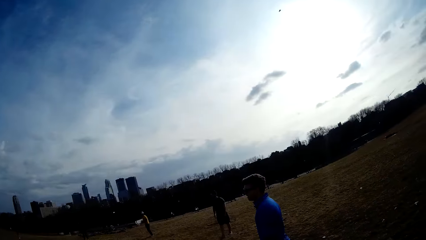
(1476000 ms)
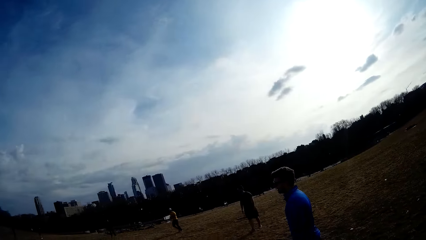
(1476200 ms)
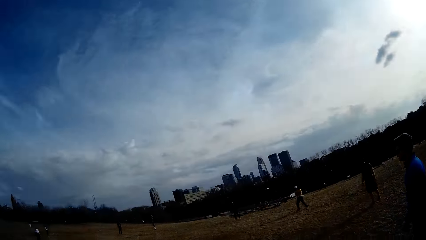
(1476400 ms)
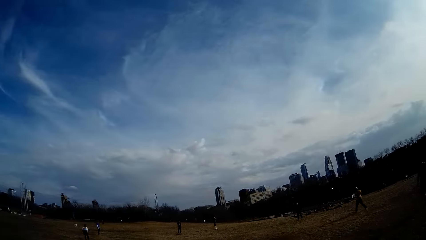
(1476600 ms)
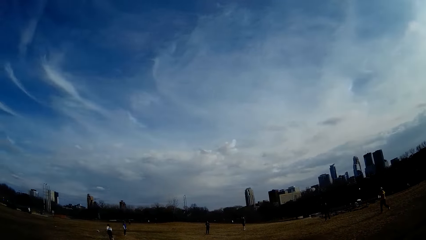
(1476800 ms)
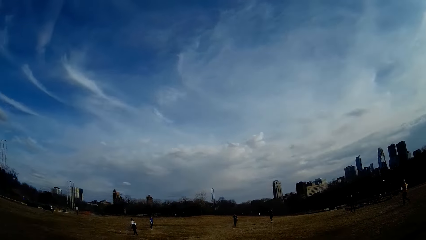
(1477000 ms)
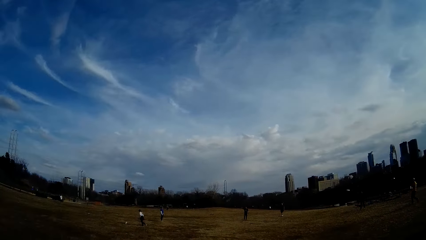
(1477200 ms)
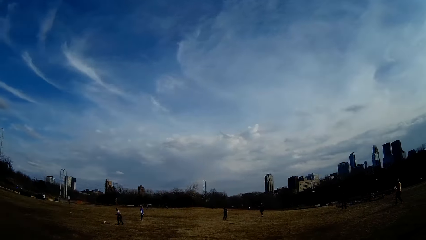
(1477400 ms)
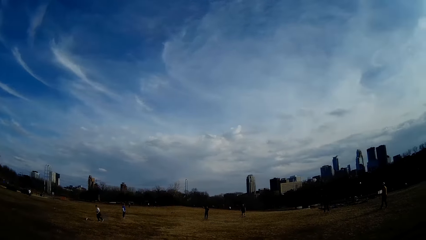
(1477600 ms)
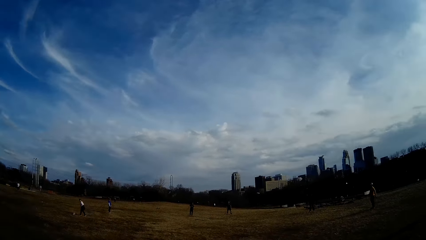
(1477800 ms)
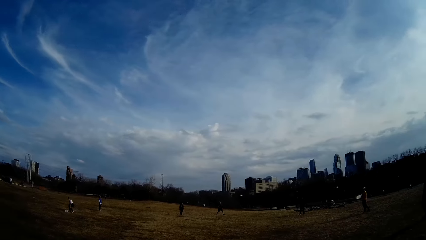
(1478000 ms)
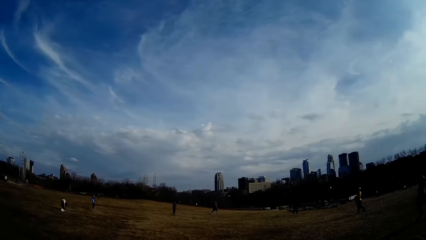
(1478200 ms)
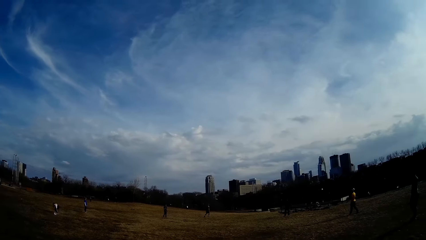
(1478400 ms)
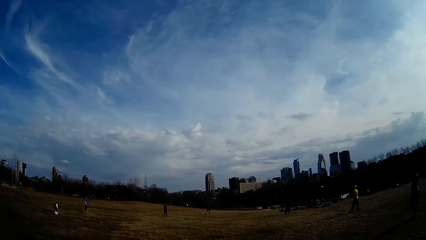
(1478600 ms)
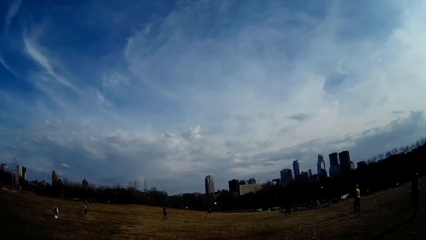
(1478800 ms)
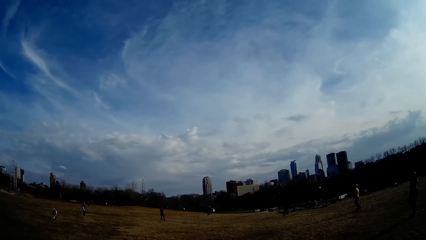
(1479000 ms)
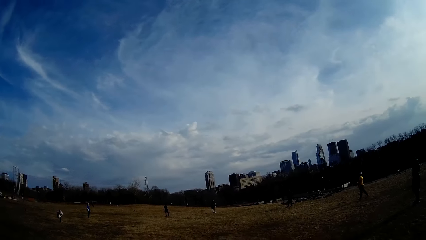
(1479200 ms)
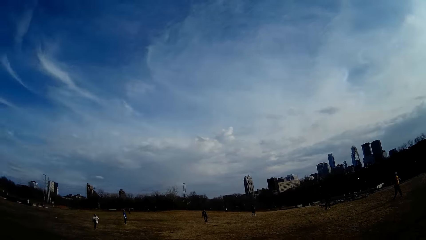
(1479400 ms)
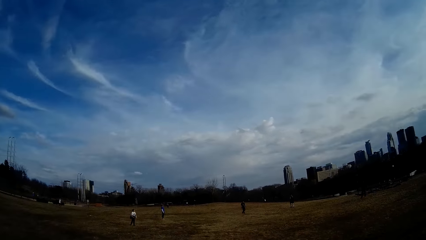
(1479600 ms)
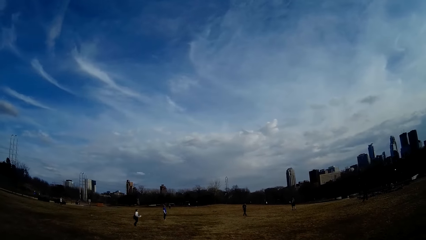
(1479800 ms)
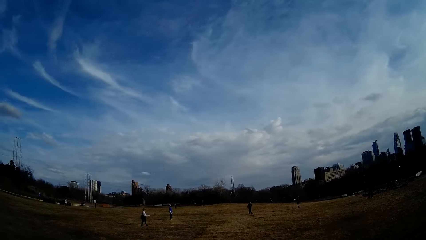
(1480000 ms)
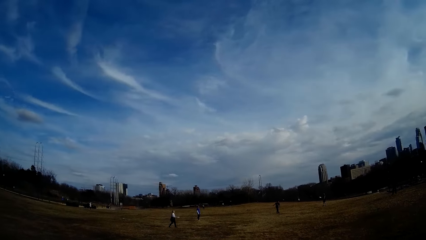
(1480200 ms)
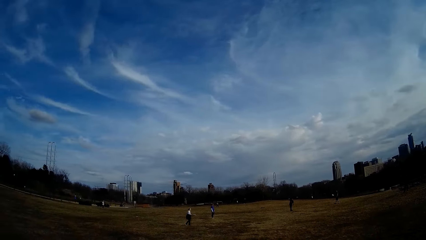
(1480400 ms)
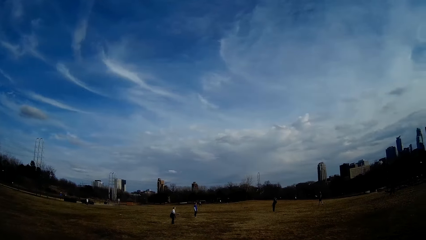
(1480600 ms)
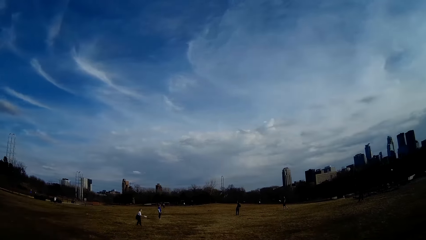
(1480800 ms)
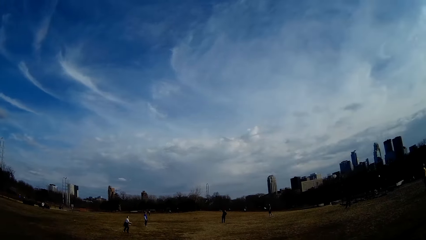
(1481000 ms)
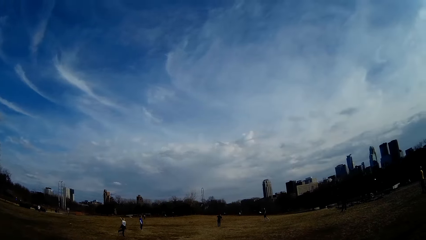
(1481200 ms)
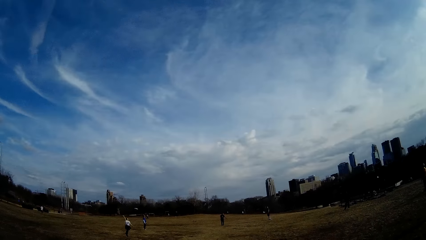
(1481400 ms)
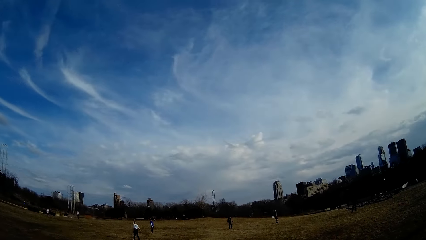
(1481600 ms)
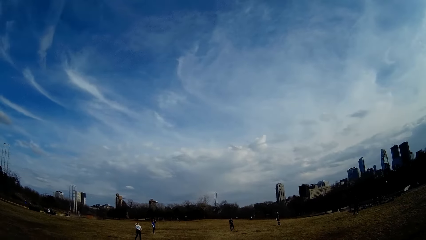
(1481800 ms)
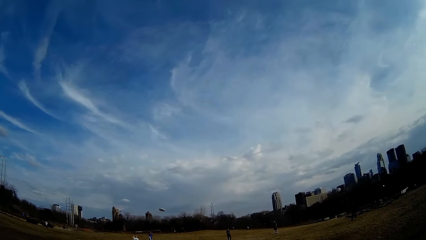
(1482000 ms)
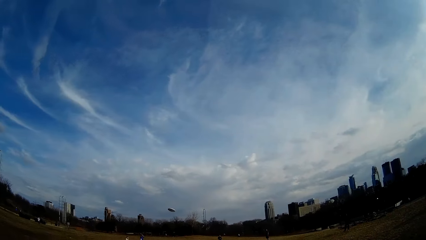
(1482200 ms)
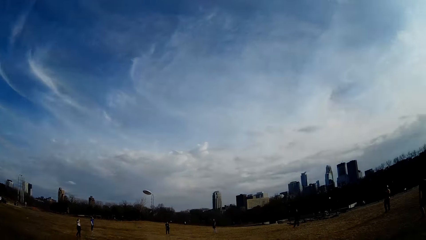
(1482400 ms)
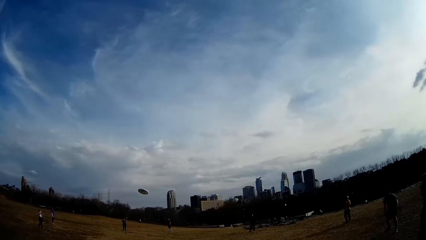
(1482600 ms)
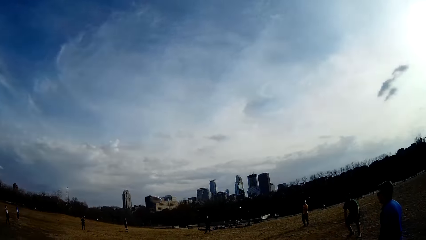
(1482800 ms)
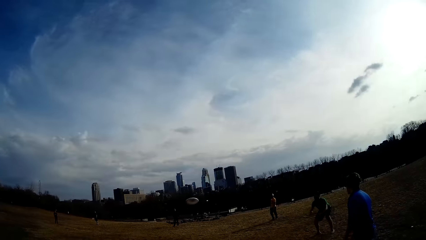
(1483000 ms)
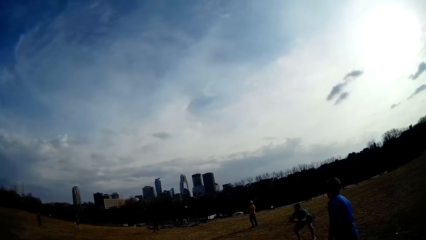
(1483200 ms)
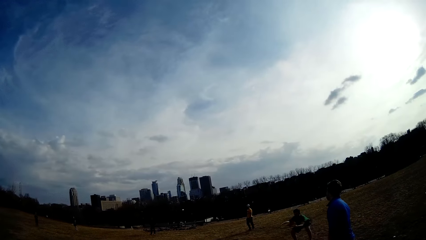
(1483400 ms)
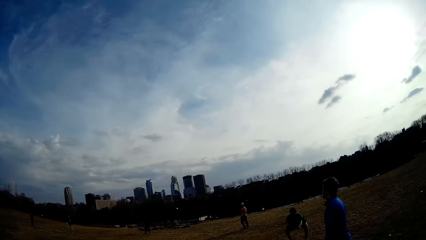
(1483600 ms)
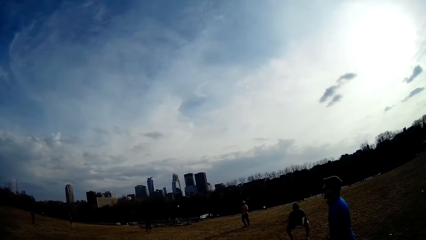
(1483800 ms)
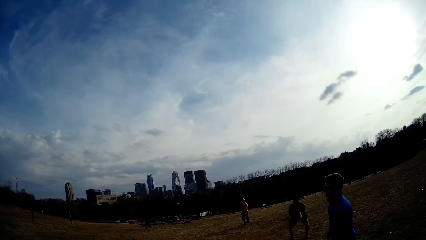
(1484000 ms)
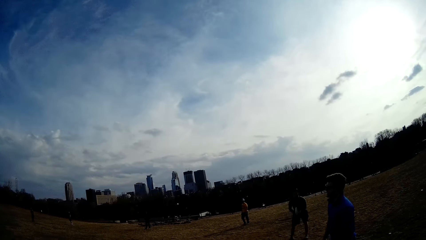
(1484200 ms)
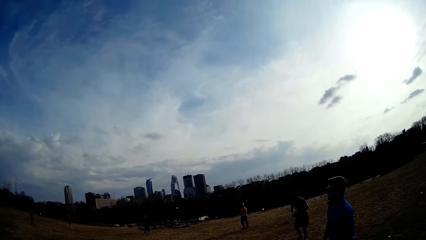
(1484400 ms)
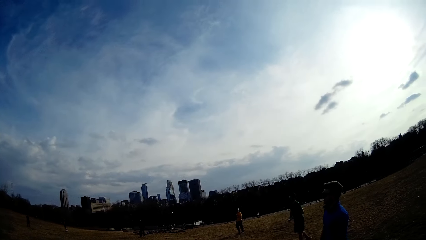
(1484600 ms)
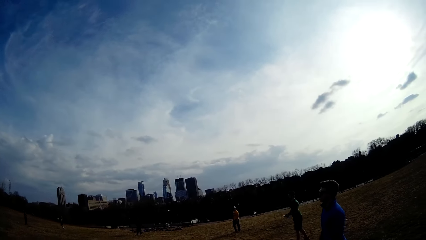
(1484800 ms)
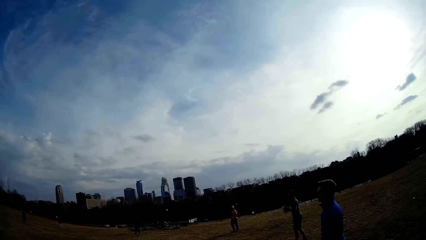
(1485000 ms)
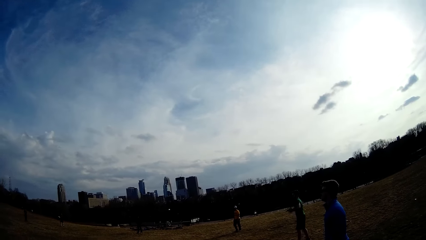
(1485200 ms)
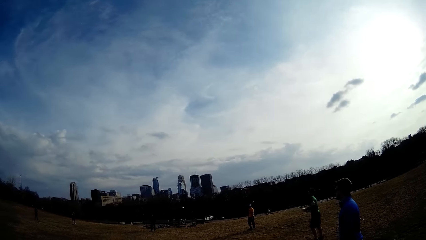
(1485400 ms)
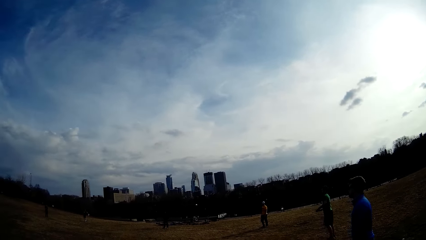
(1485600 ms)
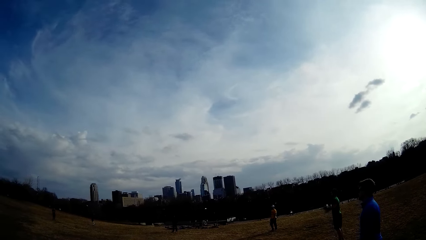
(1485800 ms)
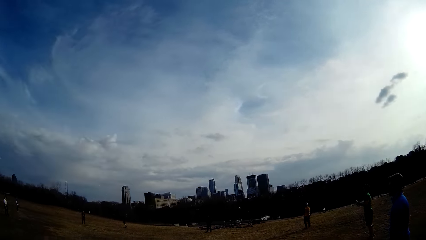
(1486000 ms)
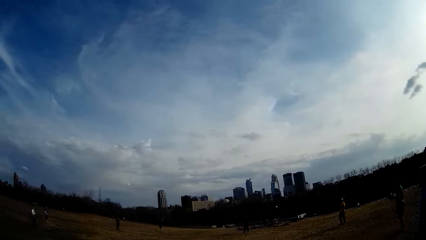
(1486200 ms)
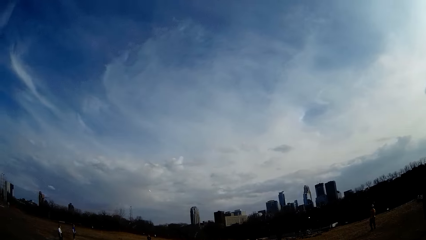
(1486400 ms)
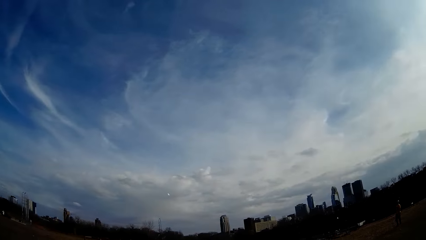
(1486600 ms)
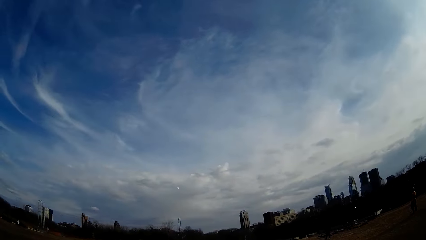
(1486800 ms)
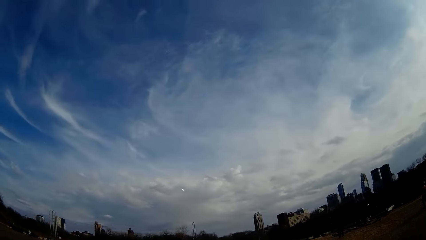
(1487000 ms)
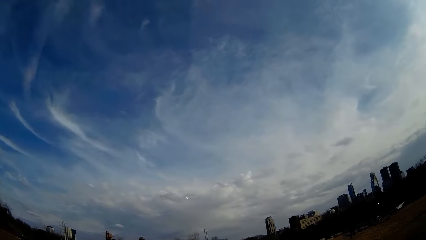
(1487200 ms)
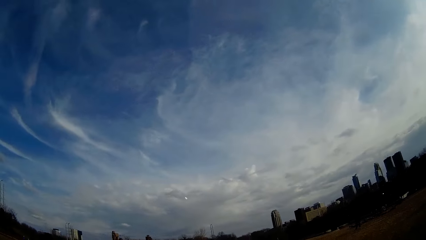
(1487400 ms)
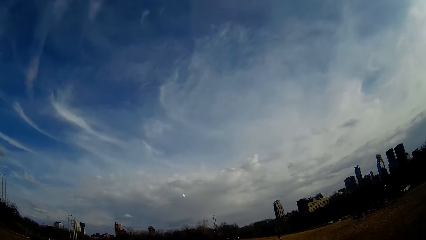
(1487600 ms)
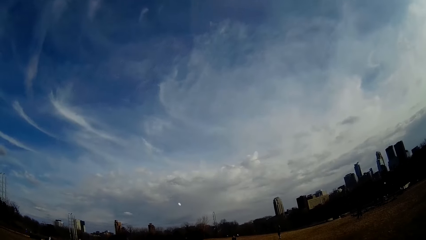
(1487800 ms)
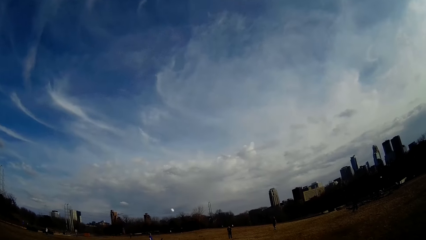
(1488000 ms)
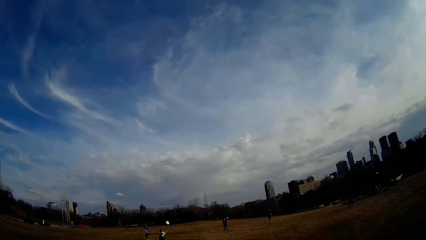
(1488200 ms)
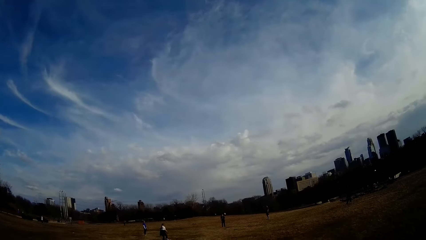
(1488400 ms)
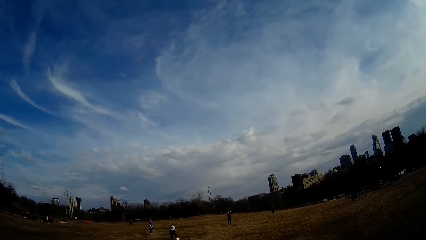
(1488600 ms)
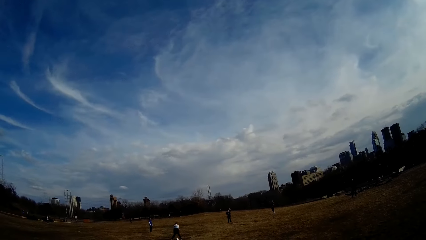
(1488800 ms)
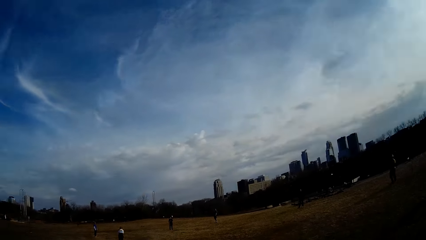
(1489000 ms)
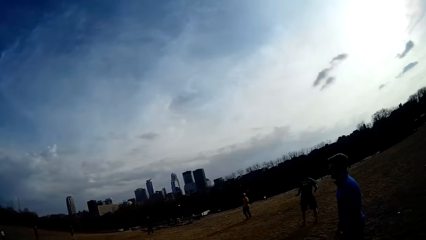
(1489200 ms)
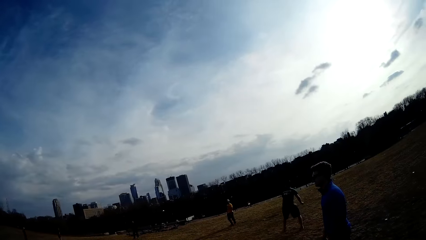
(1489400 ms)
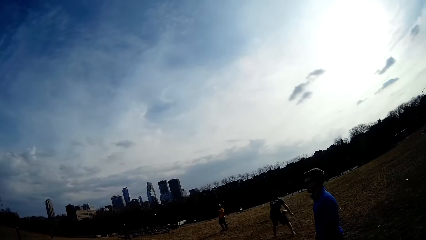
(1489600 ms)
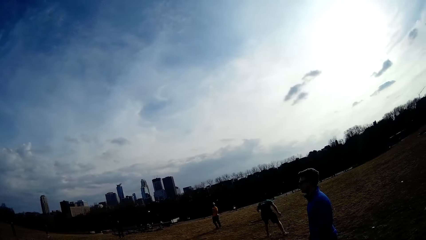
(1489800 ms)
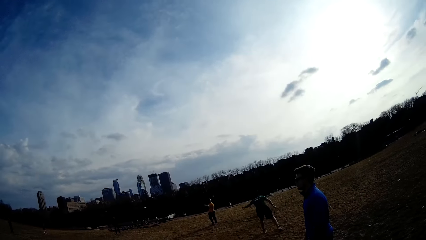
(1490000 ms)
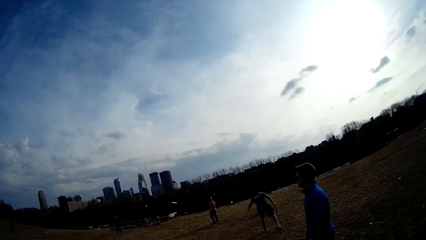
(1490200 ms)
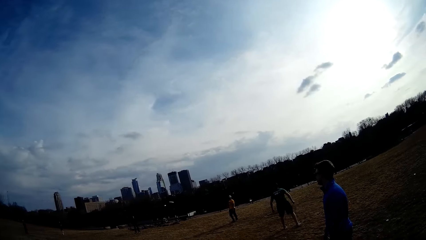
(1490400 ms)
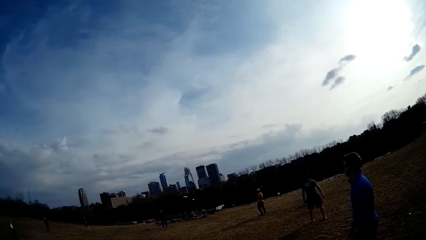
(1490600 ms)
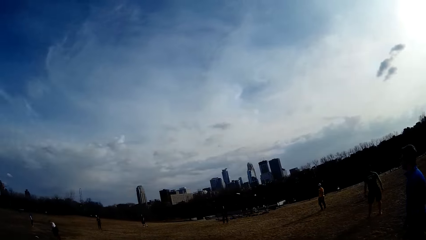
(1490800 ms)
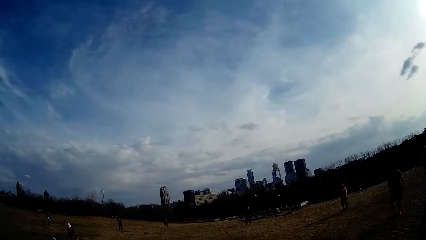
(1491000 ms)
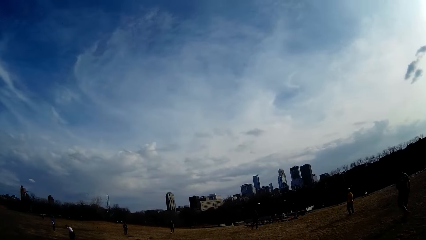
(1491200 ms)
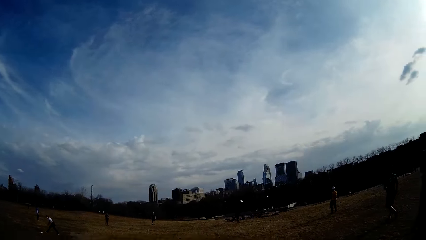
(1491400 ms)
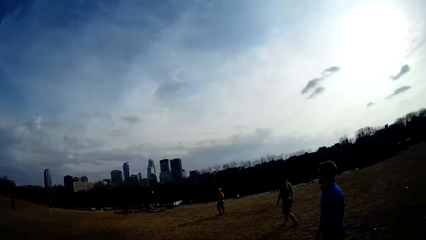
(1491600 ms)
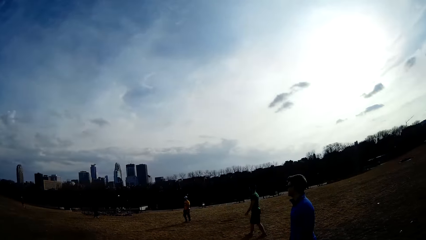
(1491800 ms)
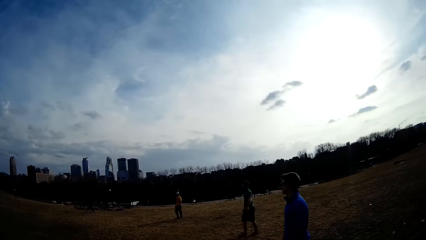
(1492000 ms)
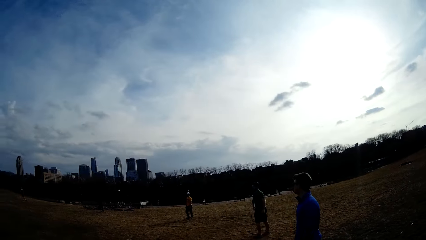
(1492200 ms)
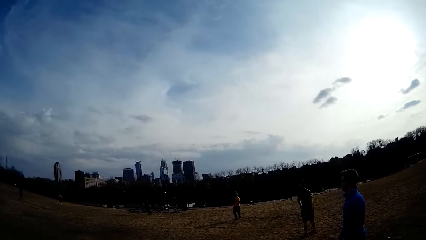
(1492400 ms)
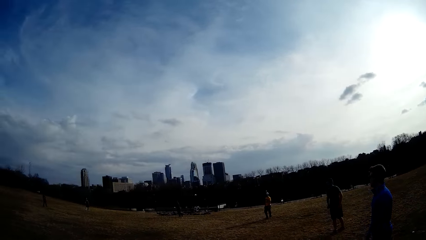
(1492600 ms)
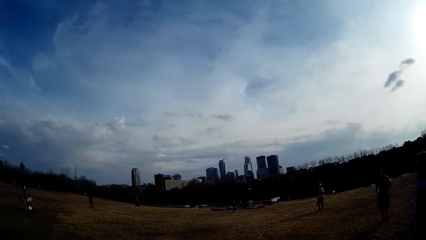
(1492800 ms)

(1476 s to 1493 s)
A woman picks up the flying disc from the ground with her hand. The woman throws the flying disc. A man catches the flying disc with both hands. The man throws the flying disc with his left hand.
